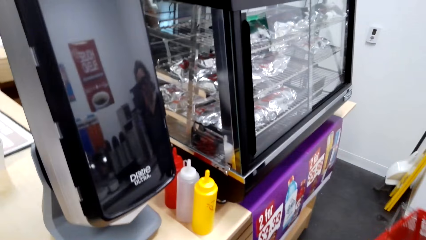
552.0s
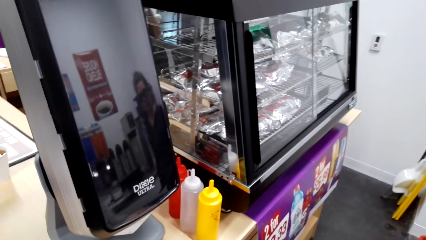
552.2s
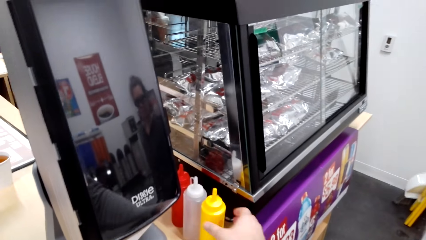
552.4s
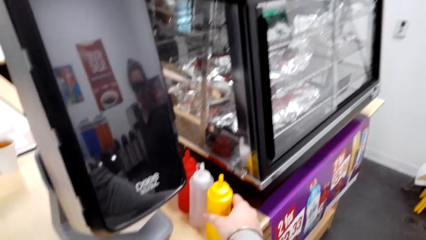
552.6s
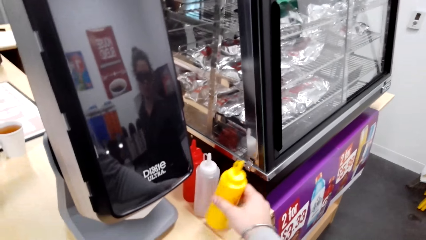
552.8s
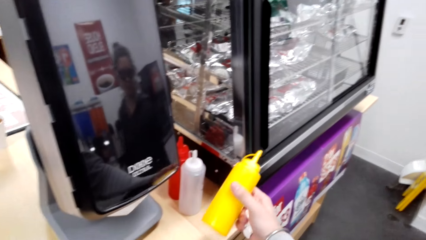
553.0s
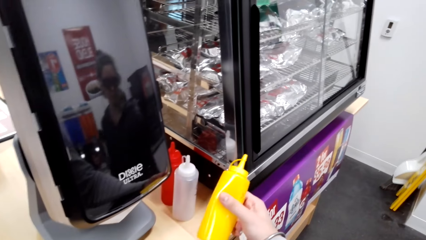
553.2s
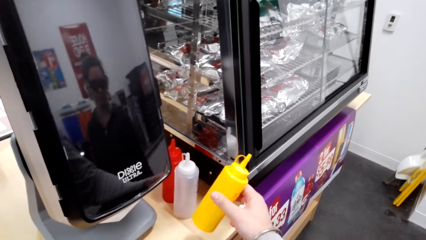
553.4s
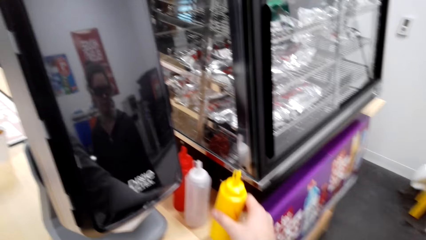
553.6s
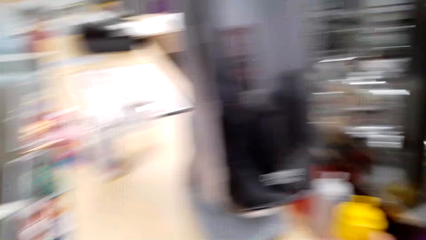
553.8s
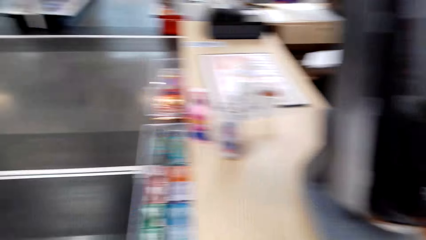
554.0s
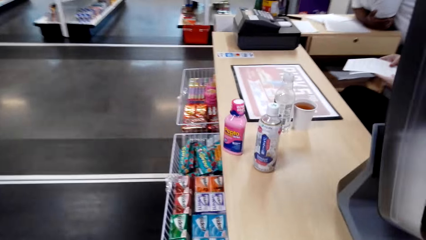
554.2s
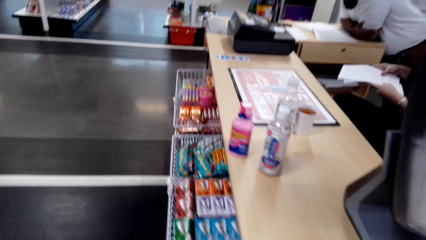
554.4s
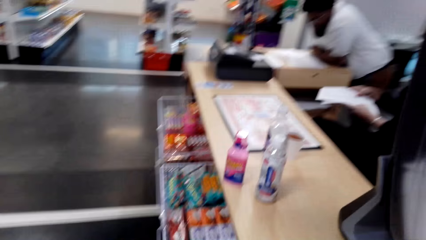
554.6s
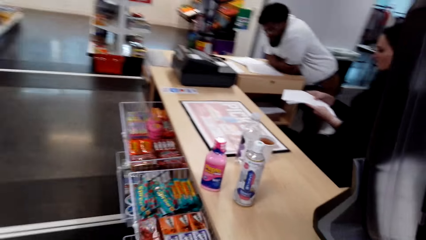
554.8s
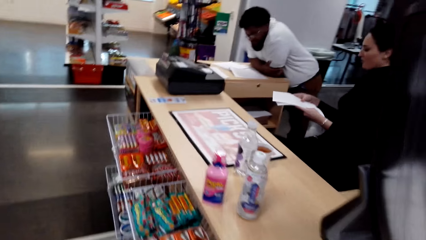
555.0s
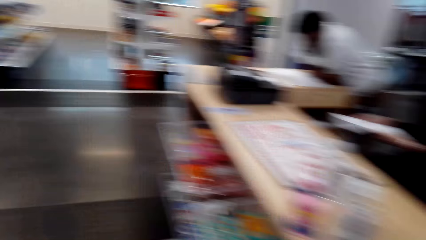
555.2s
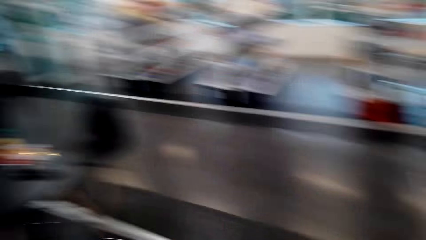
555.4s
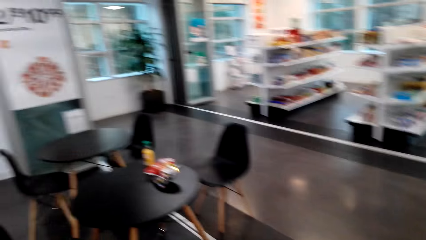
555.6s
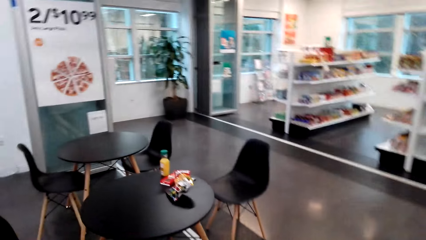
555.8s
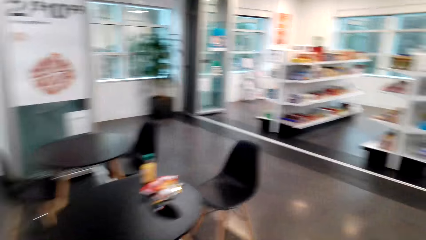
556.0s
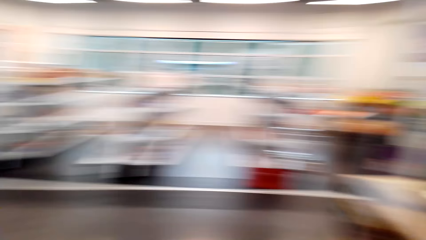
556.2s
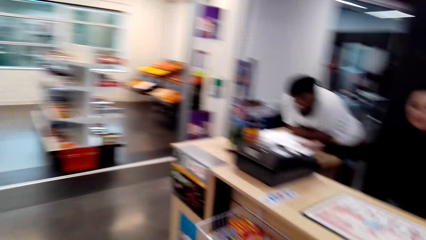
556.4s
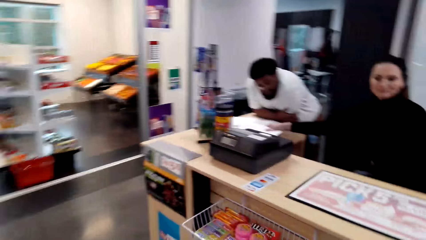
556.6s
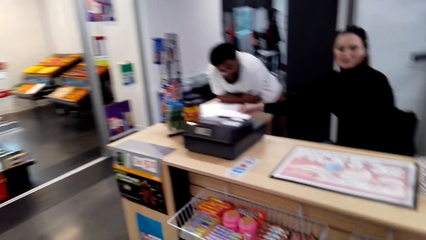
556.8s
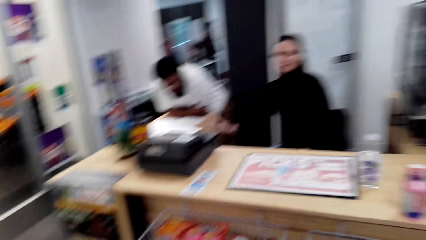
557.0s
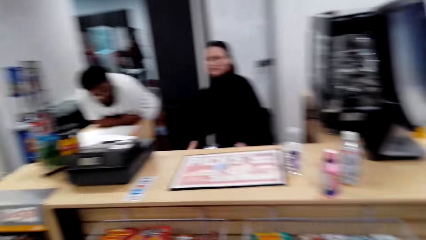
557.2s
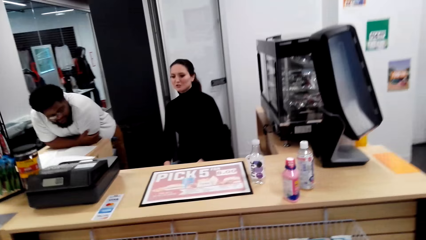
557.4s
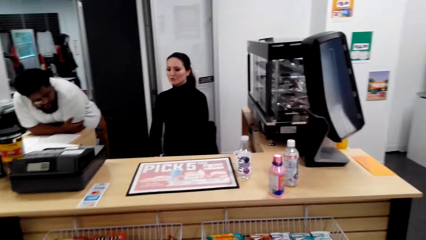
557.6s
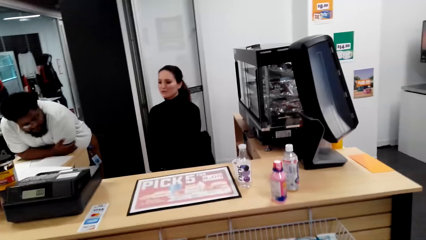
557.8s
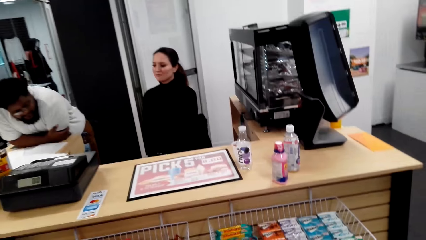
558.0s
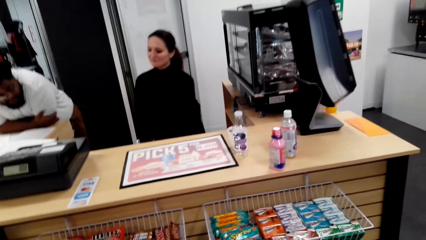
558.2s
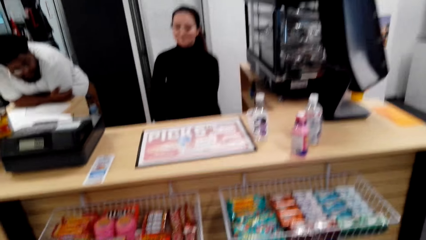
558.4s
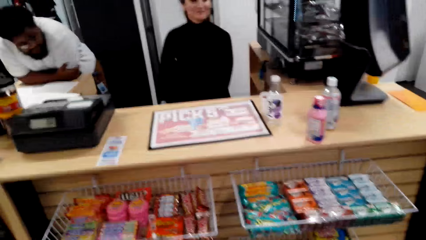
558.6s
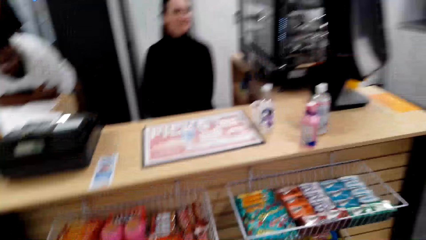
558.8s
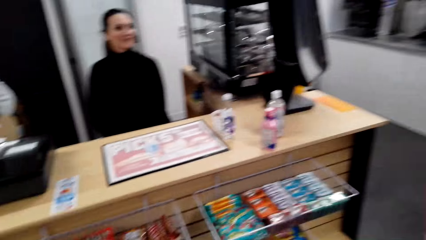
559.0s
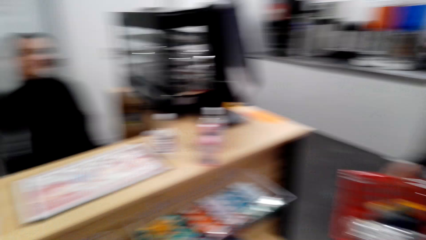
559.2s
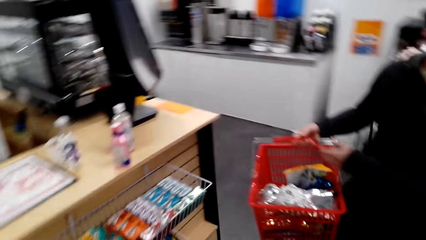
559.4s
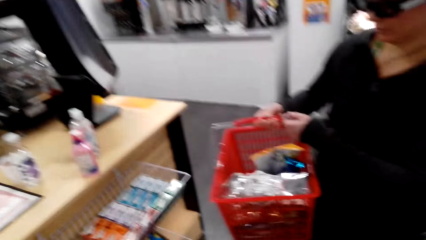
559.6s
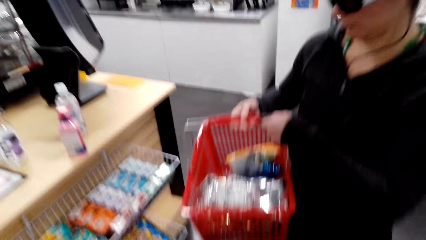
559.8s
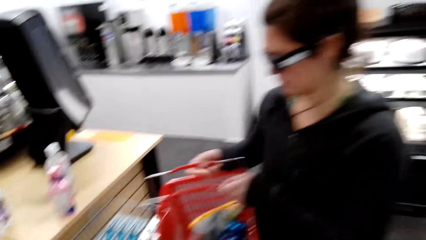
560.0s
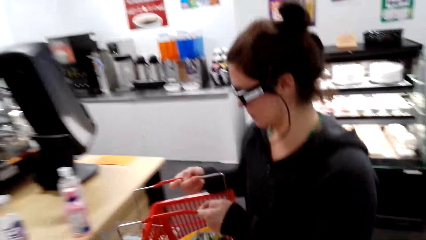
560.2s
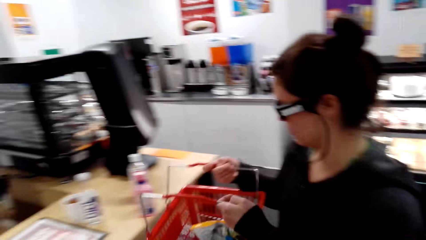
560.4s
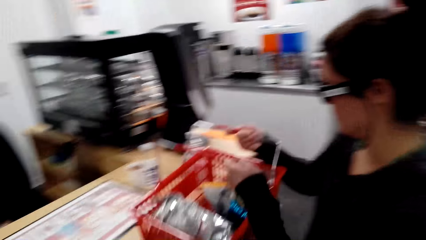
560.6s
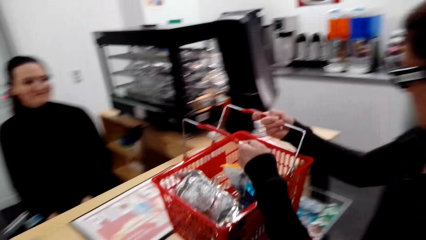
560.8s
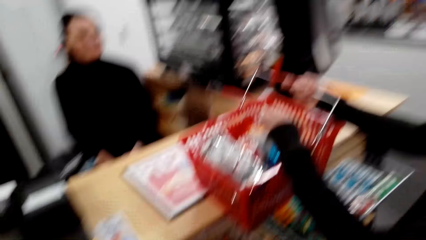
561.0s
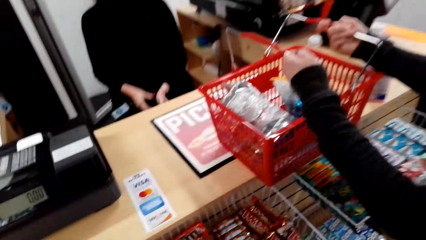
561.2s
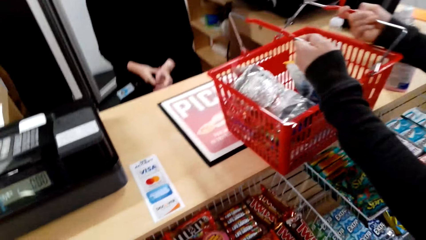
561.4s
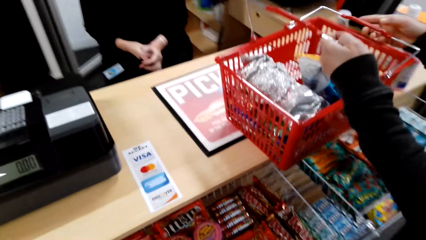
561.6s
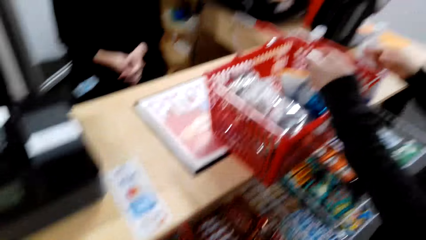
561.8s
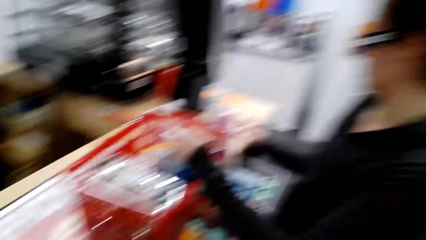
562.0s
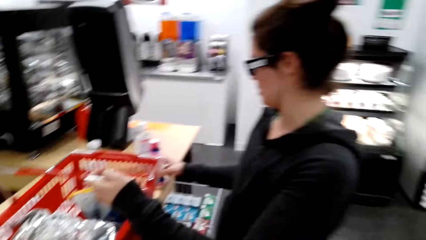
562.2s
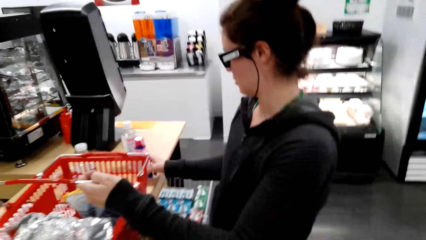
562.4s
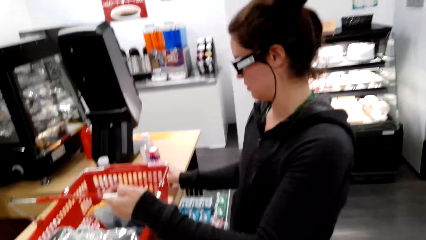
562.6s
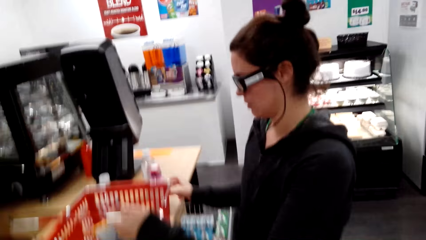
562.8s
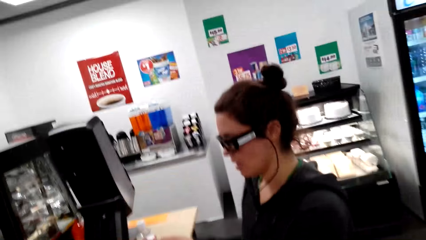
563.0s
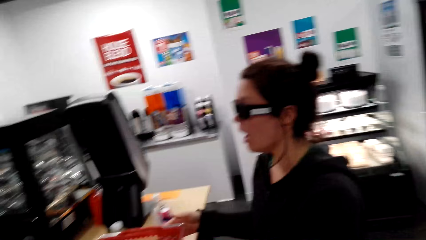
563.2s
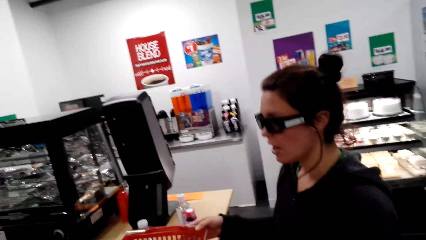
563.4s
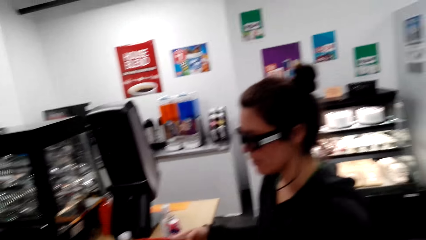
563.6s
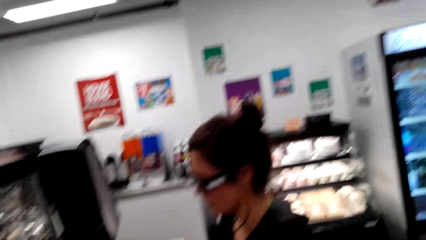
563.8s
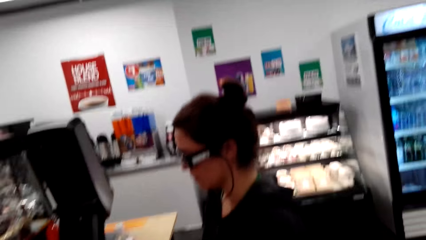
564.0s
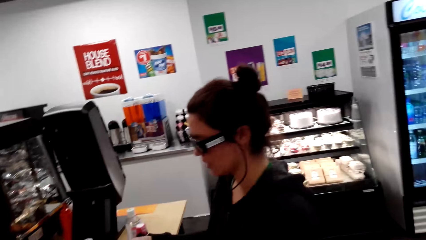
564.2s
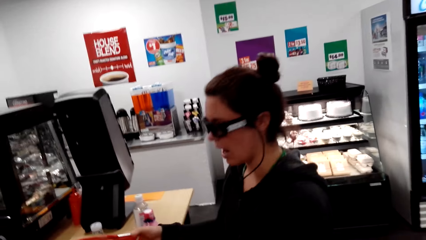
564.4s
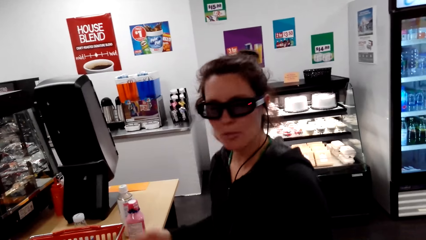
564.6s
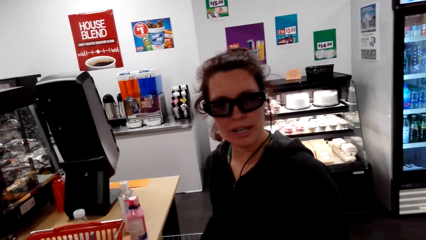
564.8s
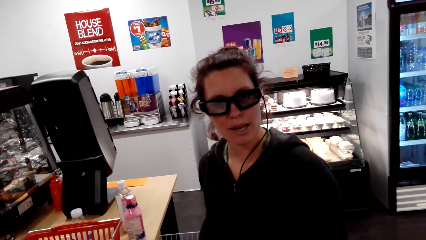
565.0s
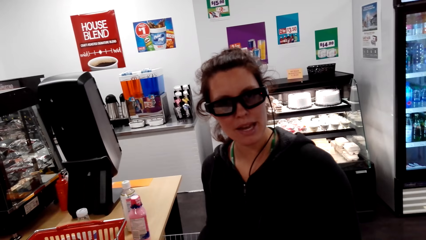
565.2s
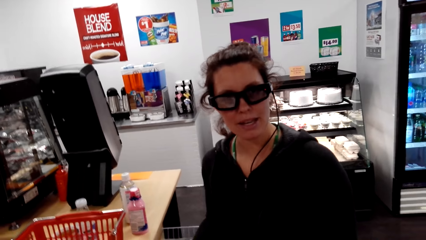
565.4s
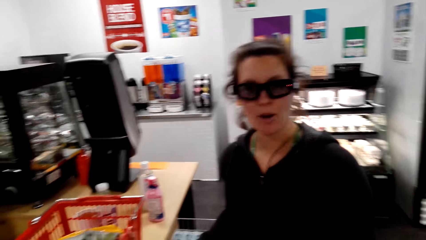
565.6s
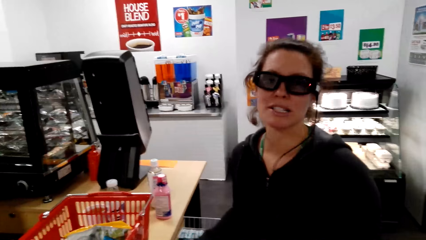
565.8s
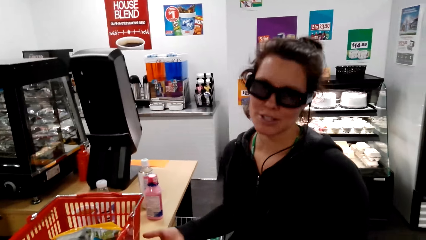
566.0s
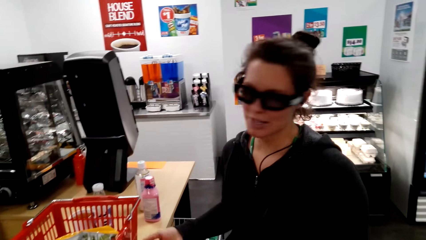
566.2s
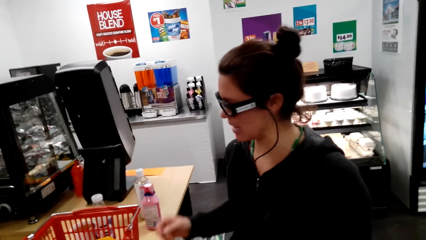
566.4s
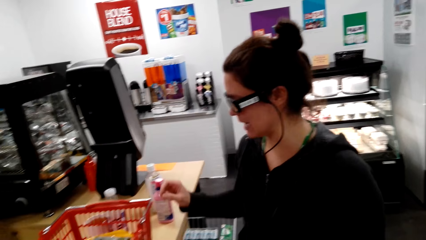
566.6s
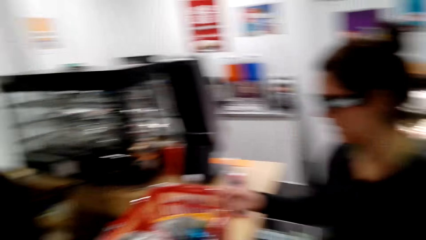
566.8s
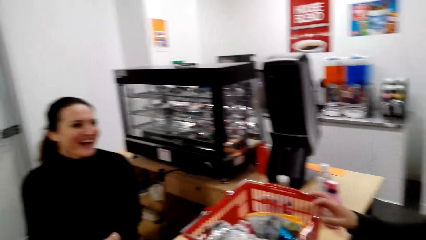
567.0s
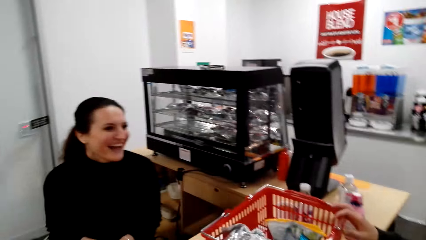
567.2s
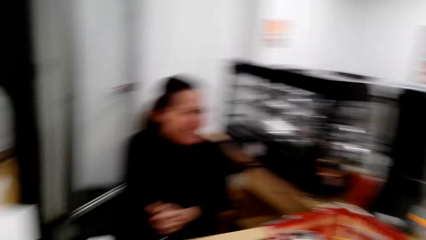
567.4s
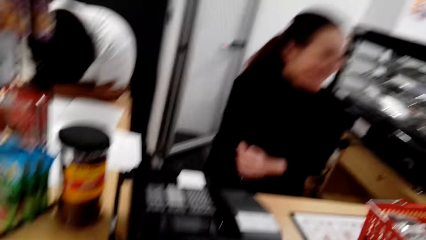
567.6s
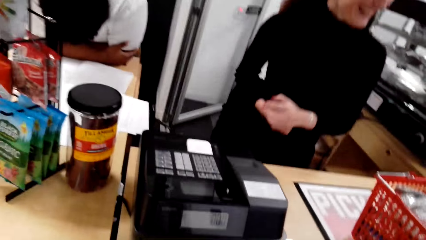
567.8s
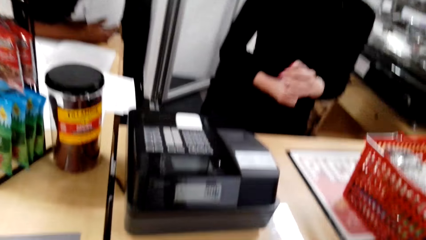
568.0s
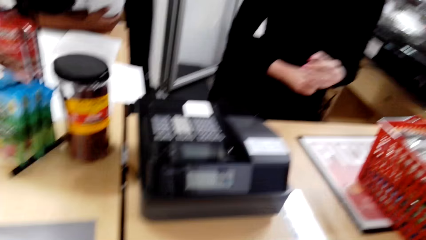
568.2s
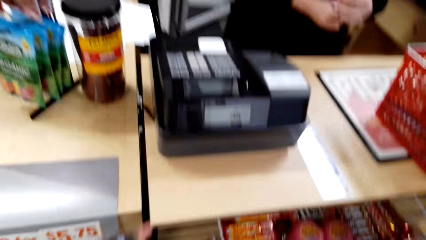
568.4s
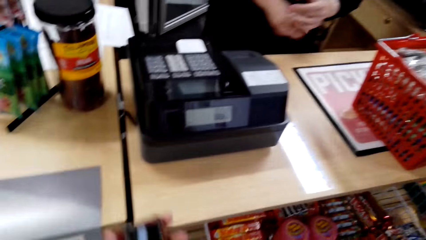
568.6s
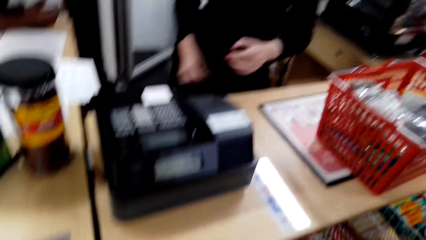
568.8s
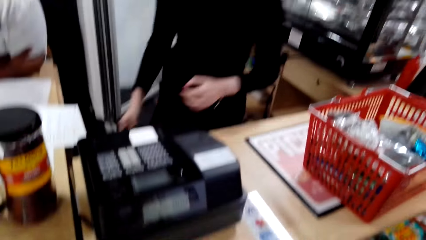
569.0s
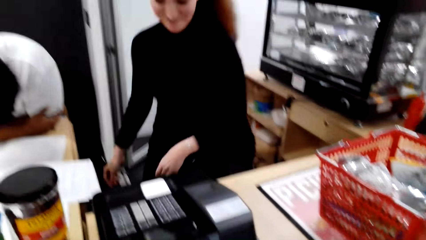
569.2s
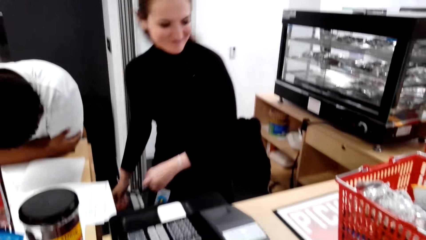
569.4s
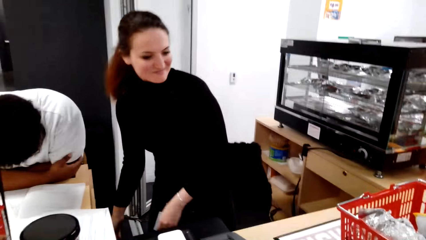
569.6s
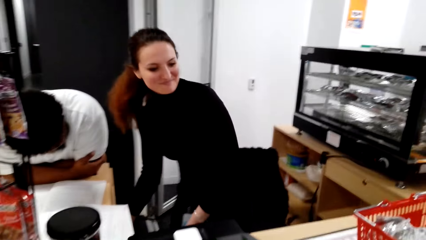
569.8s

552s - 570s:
The camera wearer holds the yellow bottle. A woman puts the basket on the table. The woman talks to the camera wearer. The woman puts her hand on the basket.
